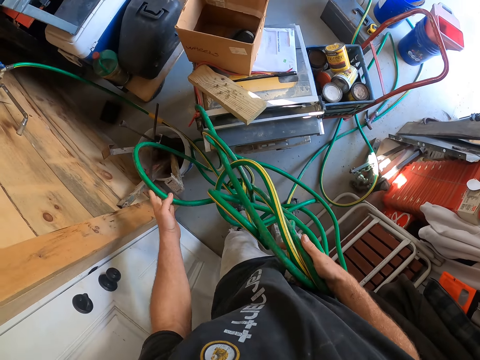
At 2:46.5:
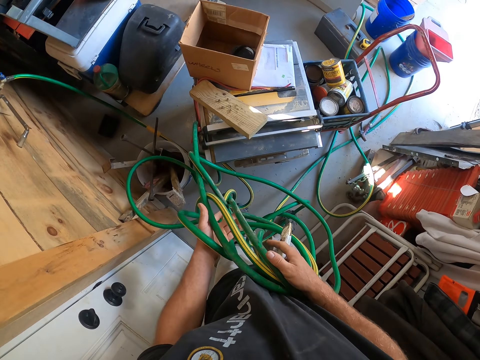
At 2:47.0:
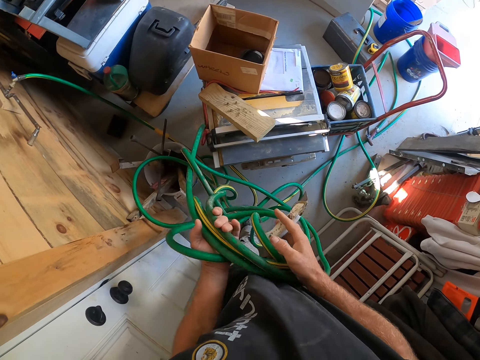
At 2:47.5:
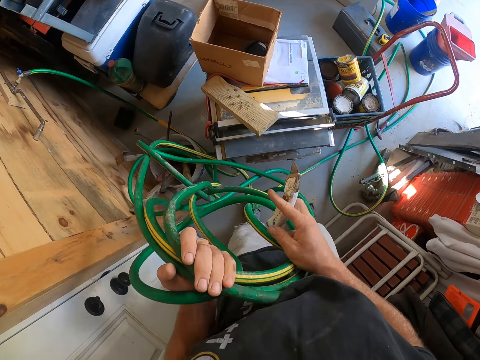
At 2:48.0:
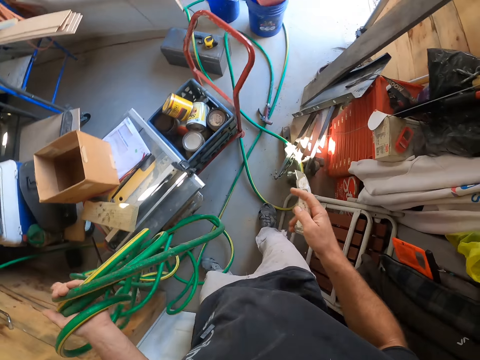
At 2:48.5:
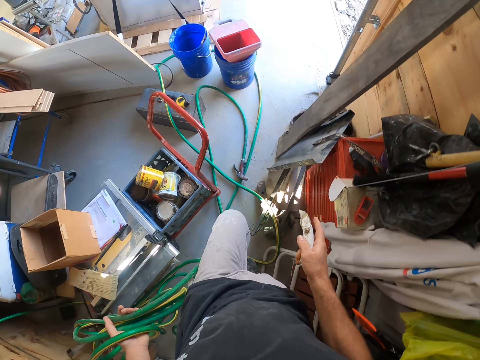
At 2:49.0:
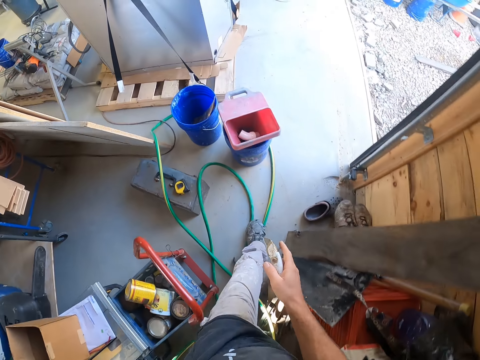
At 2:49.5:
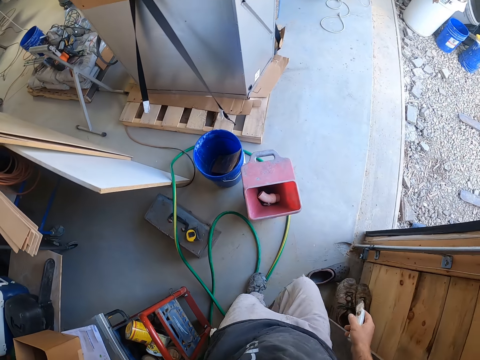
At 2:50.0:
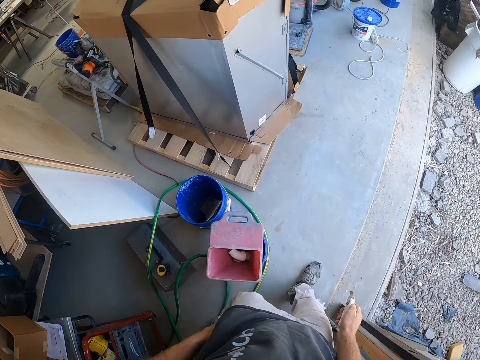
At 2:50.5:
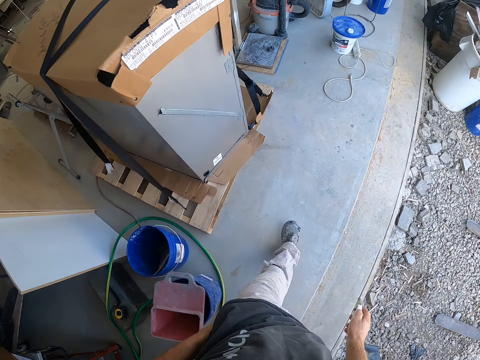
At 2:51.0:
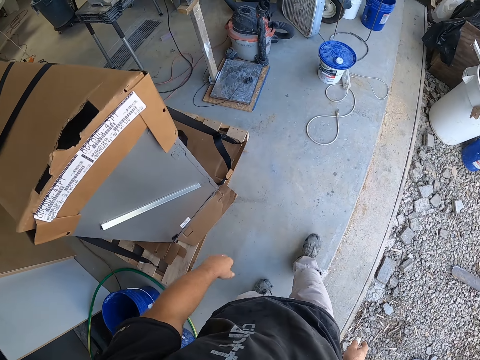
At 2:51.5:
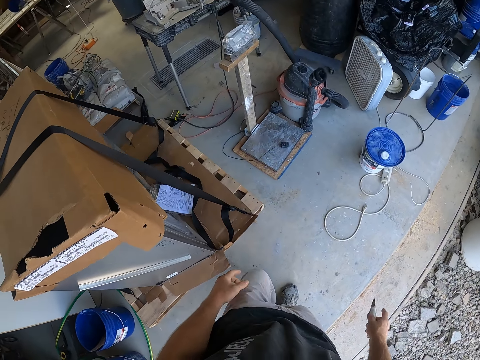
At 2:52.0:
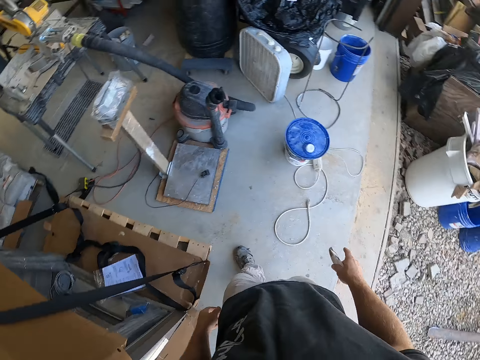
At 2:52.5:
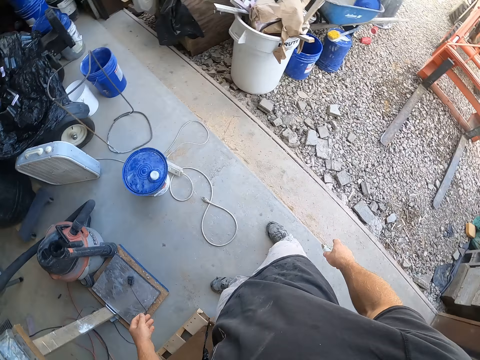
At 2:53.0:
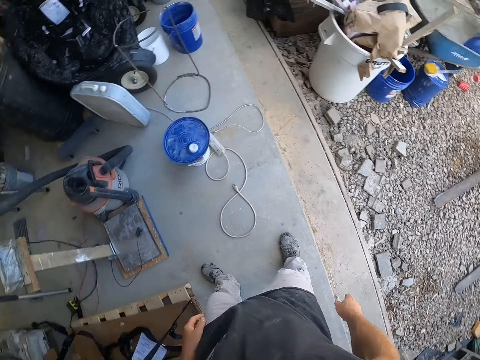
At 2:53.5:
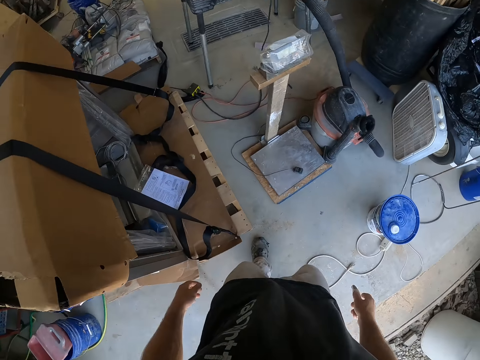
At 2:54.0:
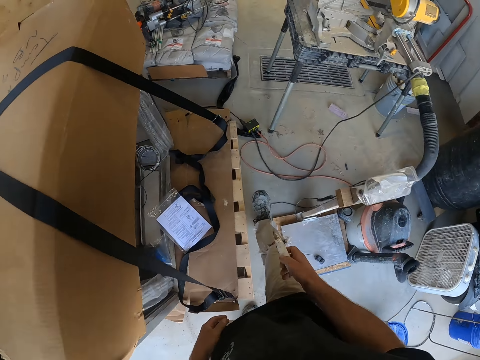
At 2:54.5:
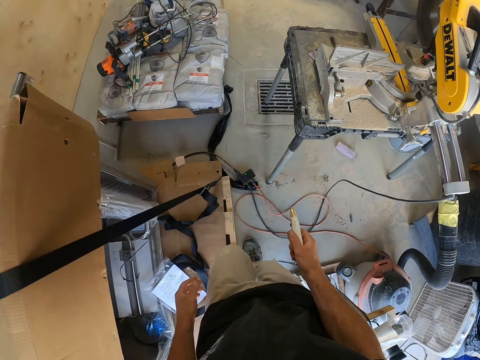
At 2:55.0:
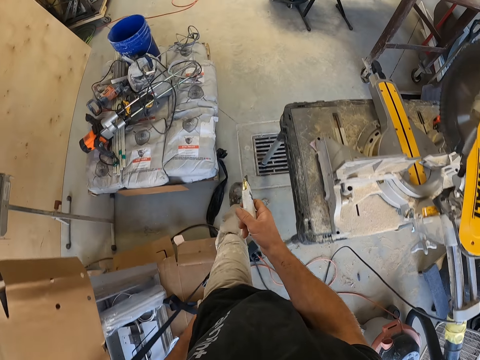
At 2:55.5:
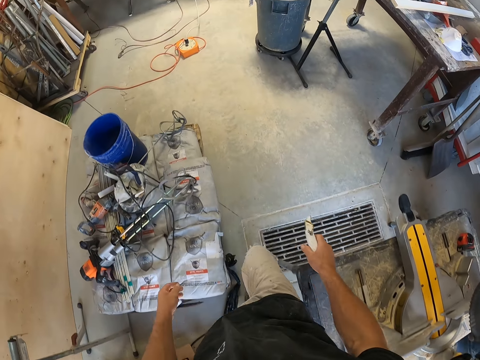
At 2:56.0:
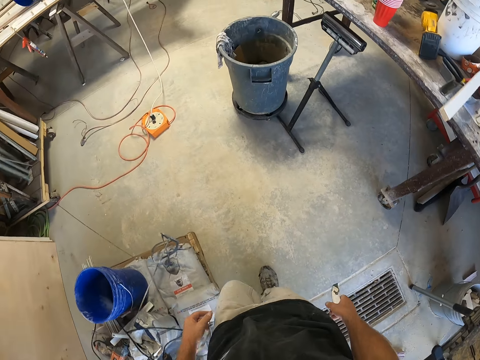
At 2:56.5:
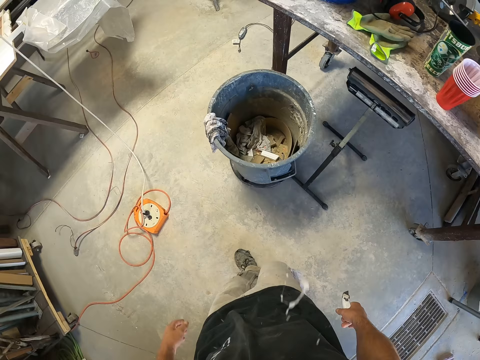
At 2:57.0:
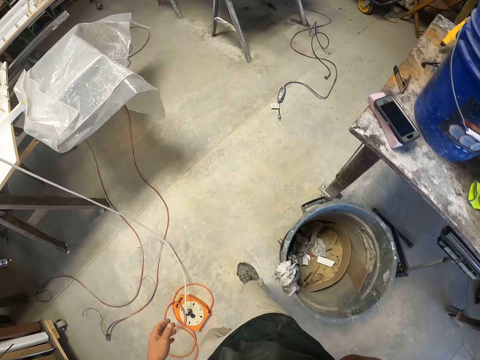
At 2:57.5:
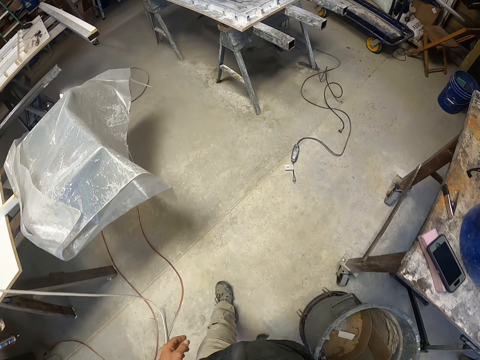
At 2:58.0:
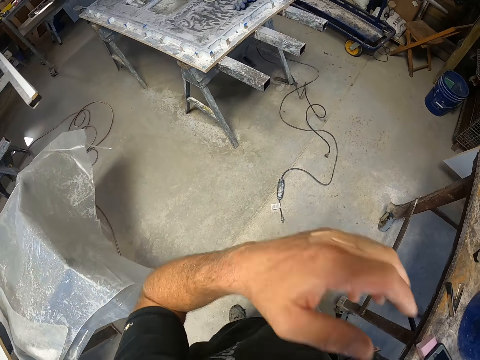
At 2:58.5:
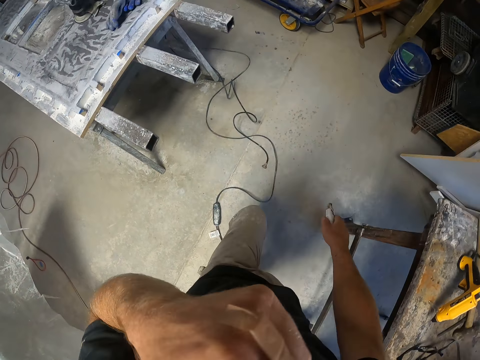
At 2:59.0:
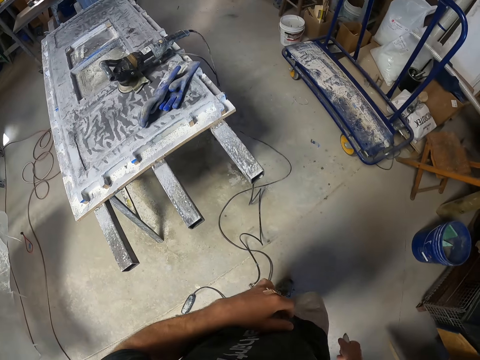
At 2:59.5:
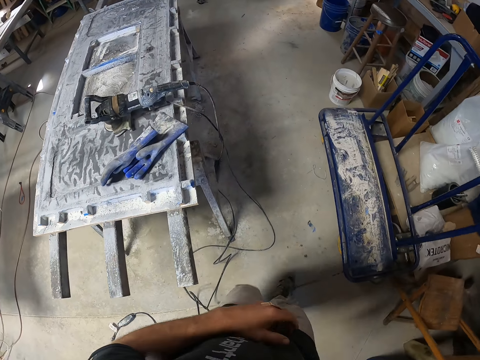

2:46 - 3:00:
The camera wearer walks around a garage. They put down a pipe on the floor. They walk around the garage.

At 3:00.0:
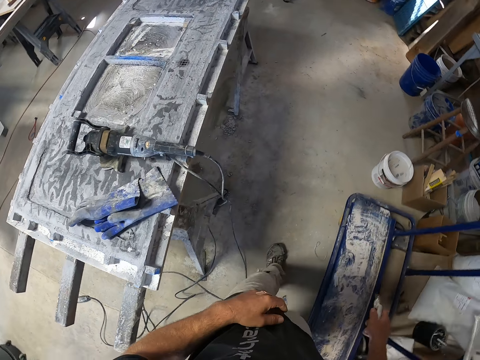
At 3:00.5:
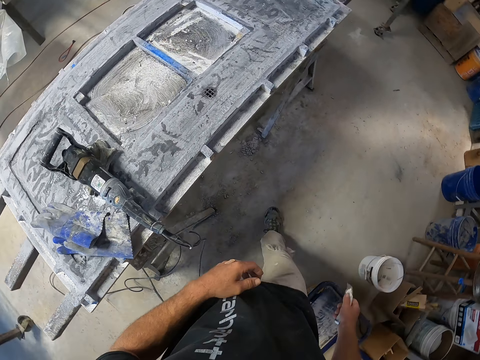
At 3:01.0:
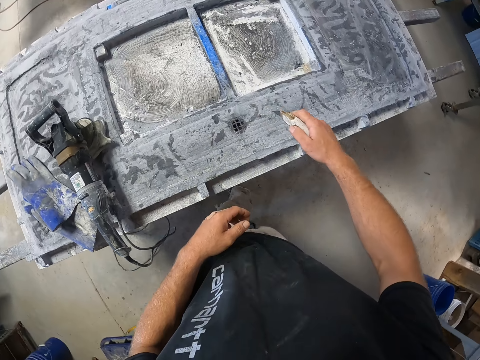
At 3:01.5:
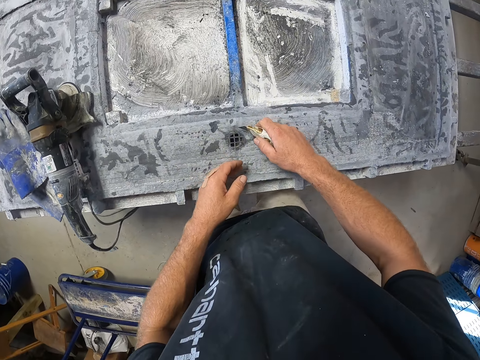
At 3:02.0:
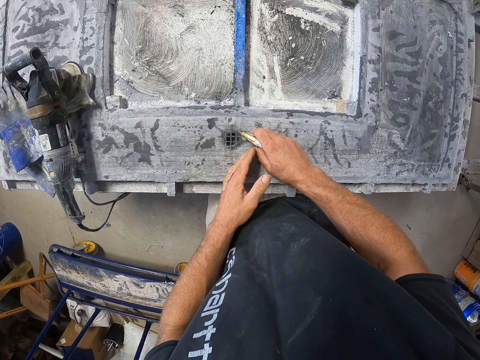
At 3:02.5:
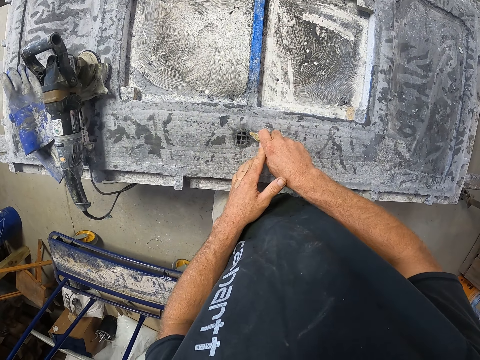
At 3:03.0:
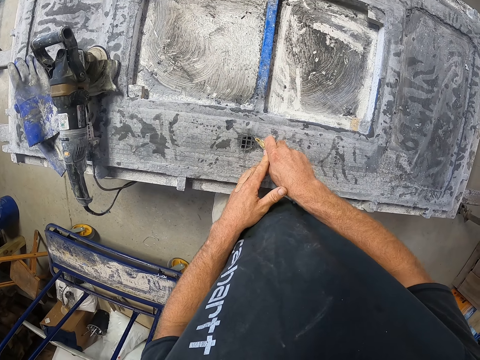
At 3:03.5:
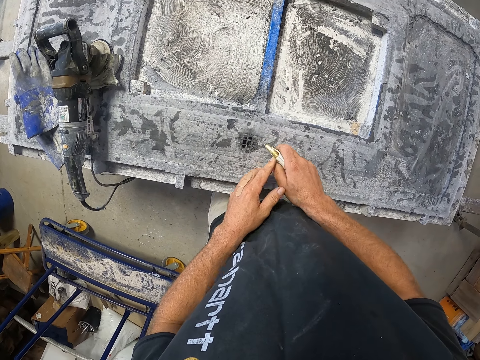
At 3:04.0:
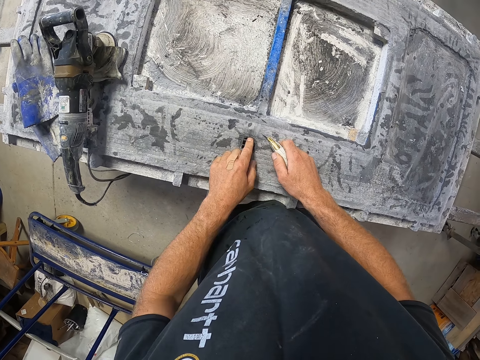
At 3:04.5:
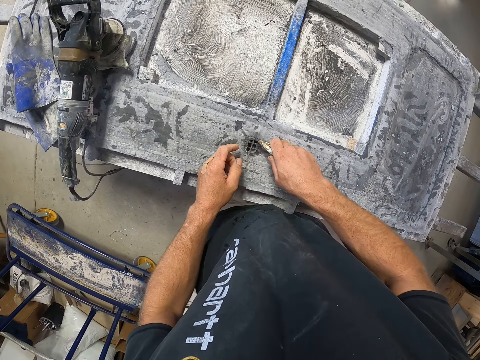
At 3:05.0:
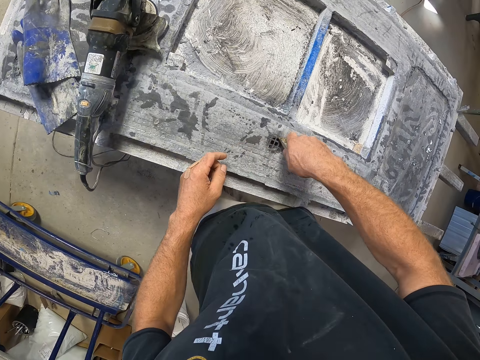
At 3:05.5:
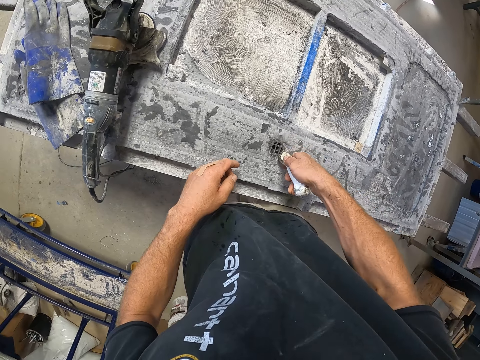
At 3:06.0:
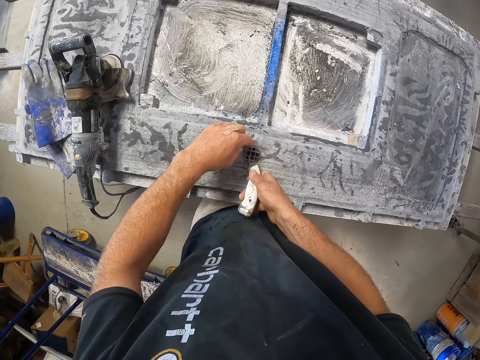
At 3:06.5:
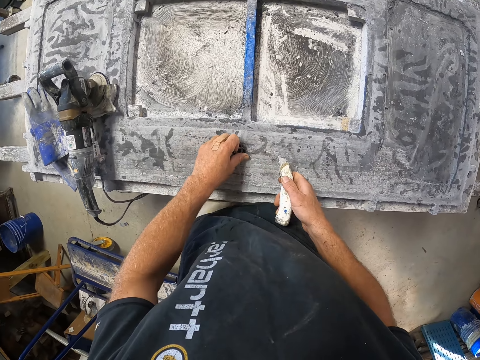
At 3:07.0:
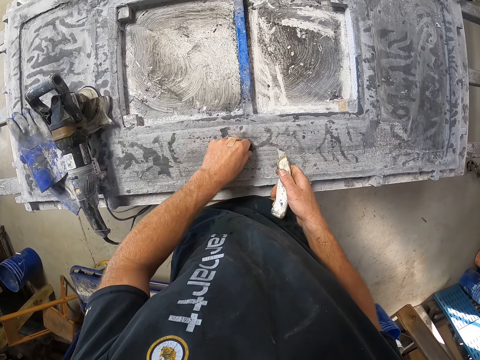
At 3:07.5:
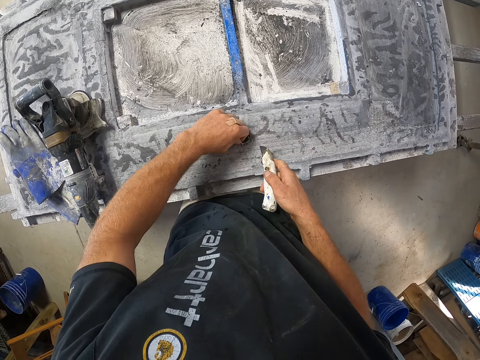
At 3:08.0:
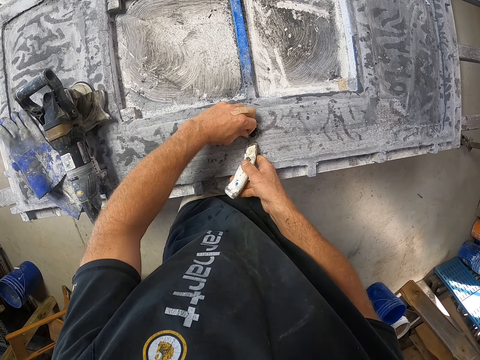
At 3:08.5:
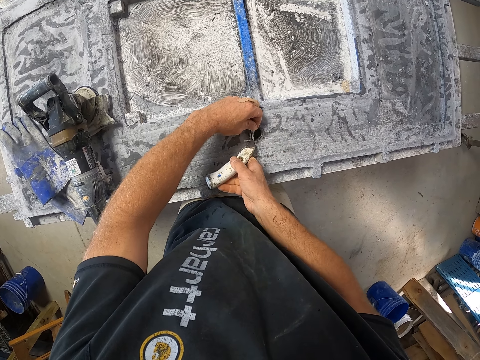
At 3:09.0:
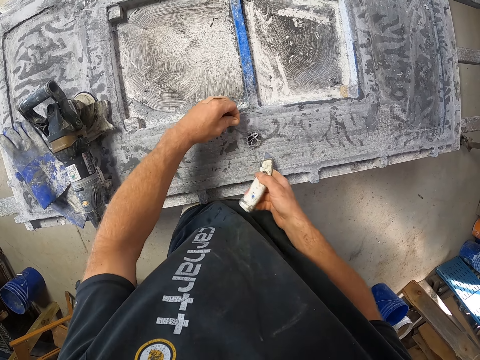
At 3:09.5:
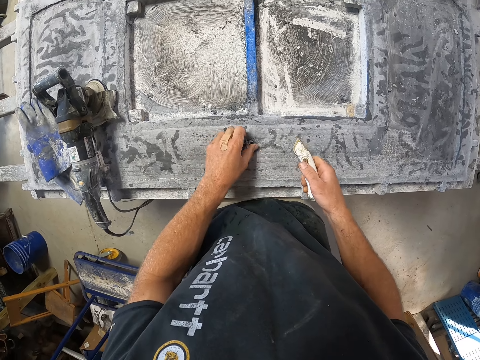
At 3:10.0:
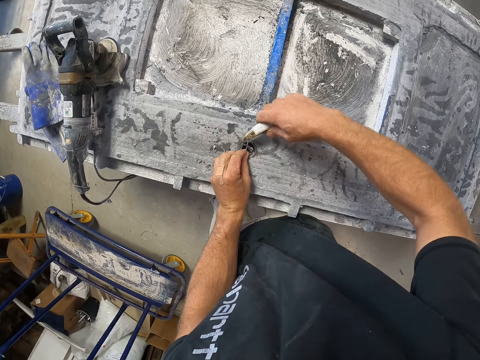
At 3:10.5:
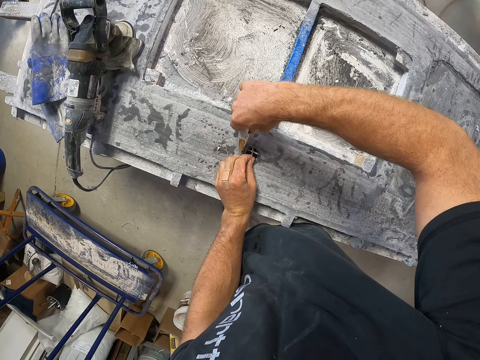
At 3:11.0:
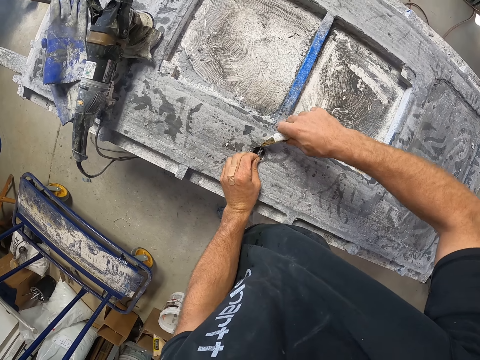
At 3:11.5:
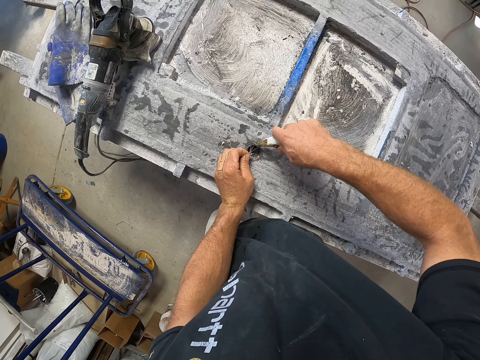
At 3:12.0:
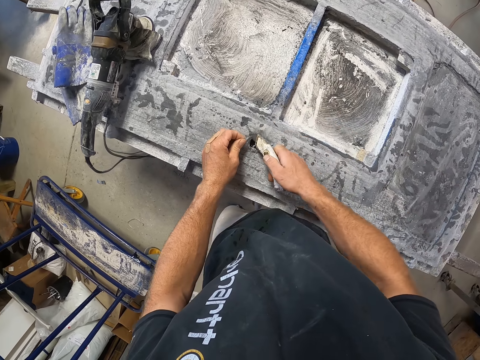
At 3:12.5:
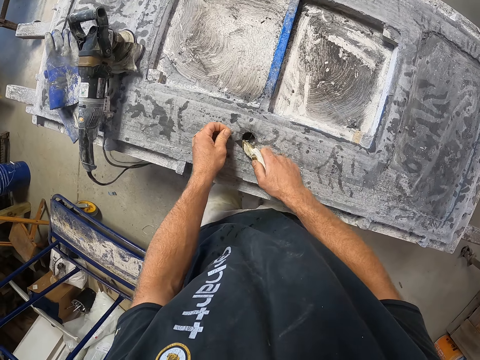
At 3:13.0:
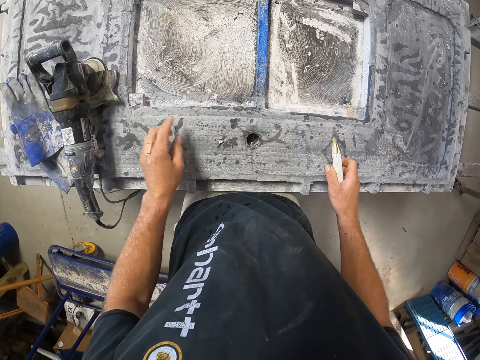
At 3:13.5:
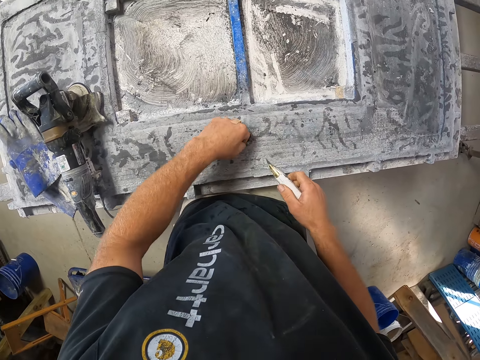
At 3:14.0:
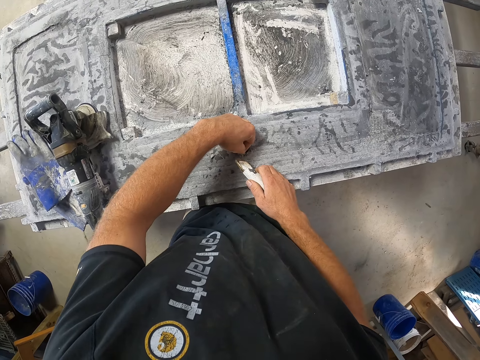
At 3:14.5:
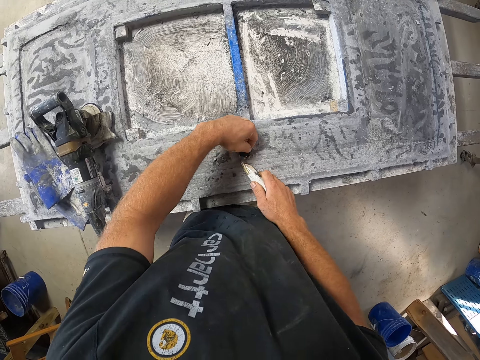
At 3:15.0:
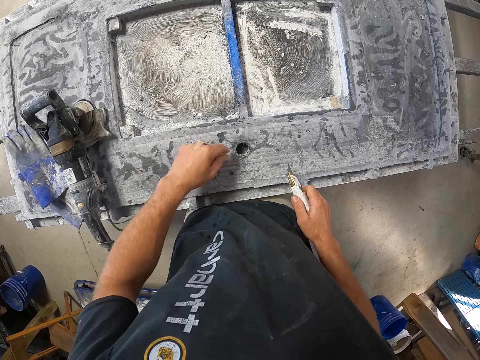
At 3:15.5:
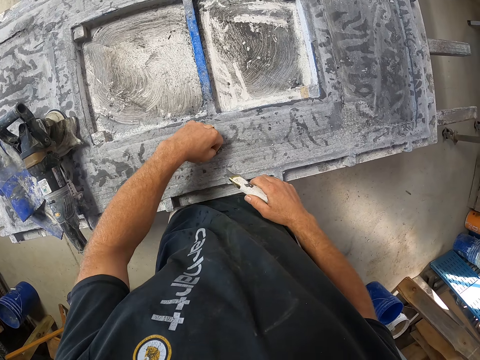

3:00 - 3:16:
The camera wearer cuts the door with a folding knife. They remove a piece of the door. They cut the door with the knife.
